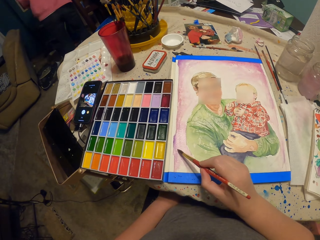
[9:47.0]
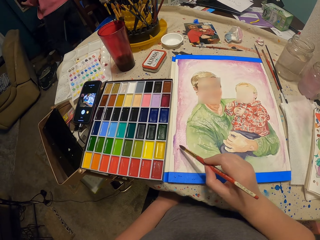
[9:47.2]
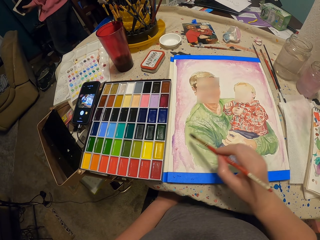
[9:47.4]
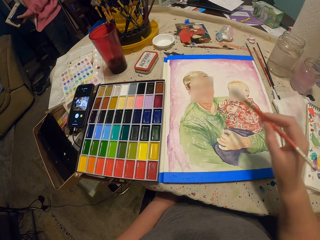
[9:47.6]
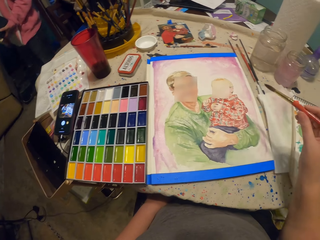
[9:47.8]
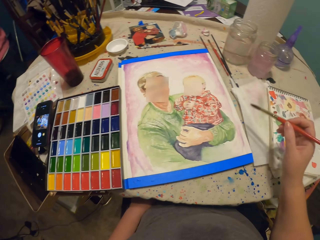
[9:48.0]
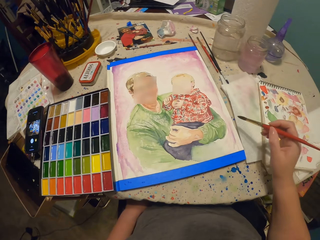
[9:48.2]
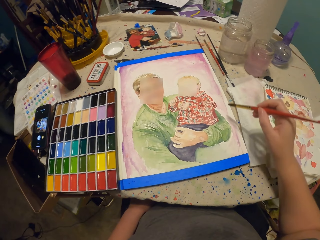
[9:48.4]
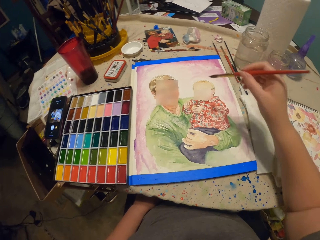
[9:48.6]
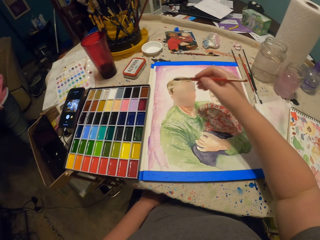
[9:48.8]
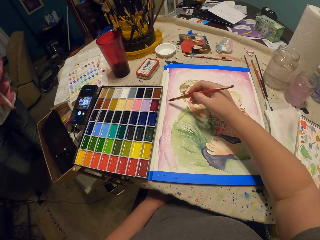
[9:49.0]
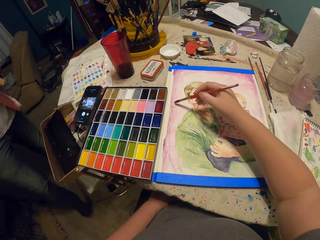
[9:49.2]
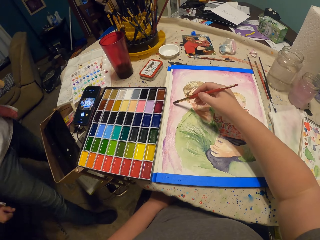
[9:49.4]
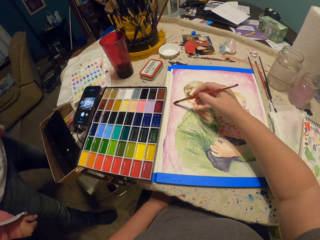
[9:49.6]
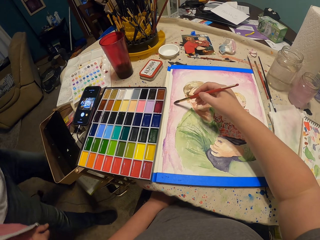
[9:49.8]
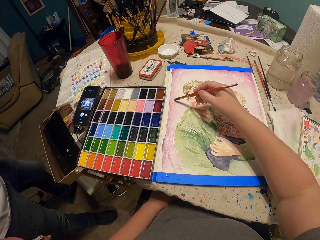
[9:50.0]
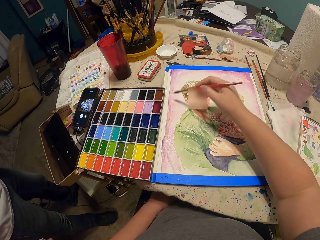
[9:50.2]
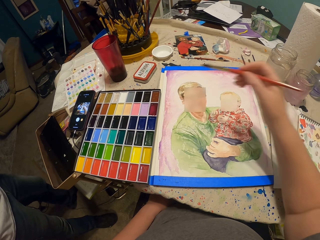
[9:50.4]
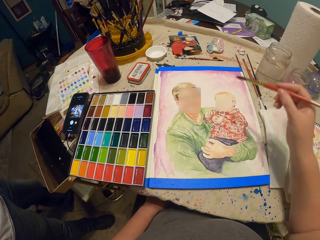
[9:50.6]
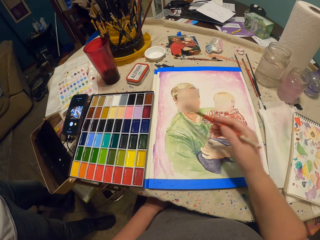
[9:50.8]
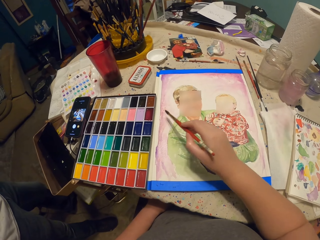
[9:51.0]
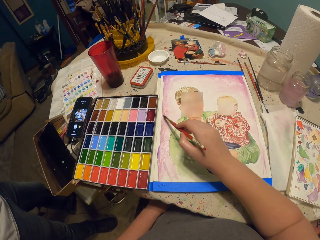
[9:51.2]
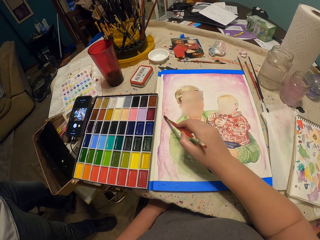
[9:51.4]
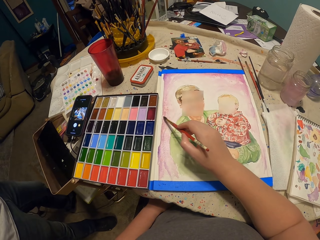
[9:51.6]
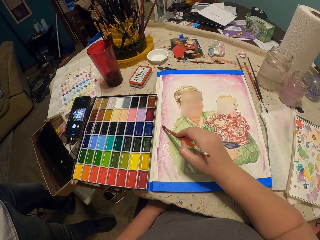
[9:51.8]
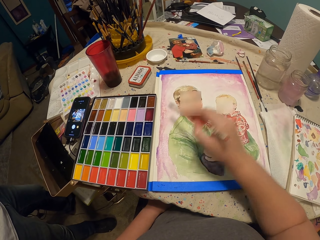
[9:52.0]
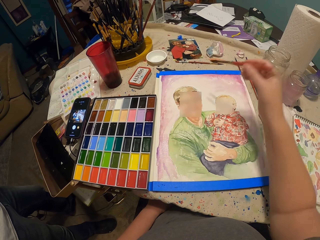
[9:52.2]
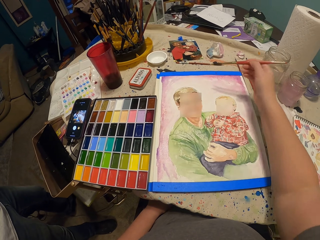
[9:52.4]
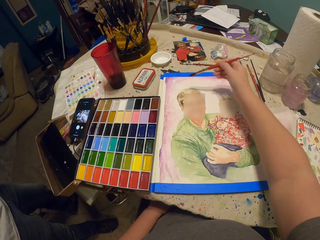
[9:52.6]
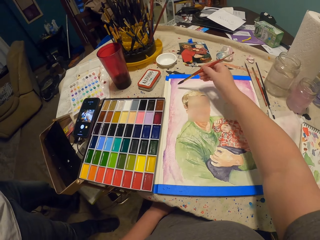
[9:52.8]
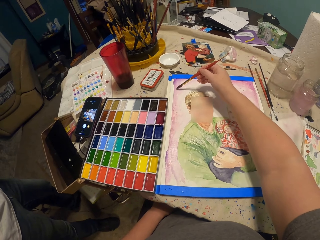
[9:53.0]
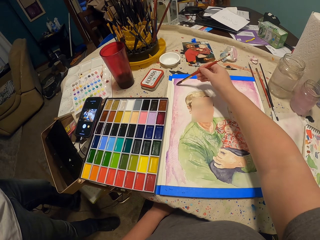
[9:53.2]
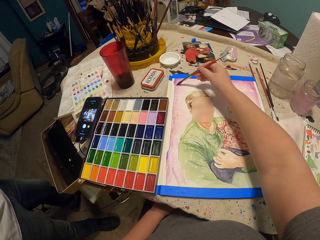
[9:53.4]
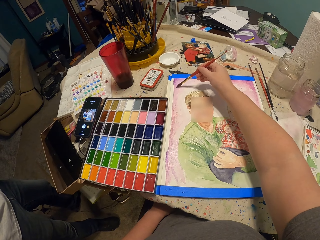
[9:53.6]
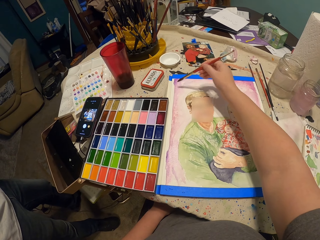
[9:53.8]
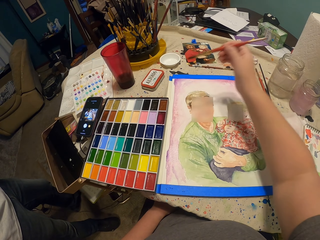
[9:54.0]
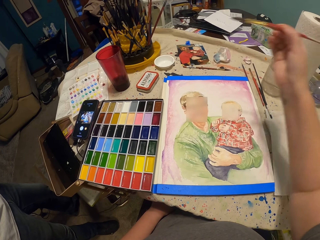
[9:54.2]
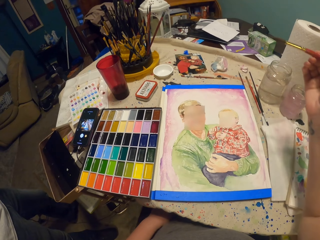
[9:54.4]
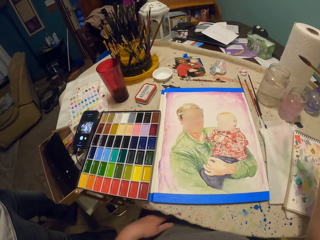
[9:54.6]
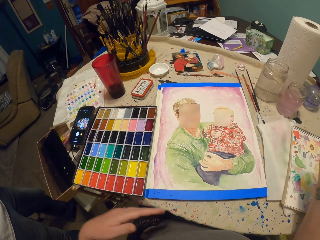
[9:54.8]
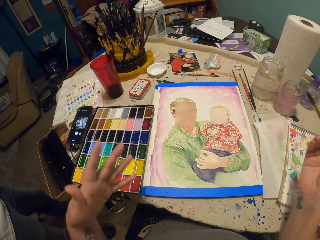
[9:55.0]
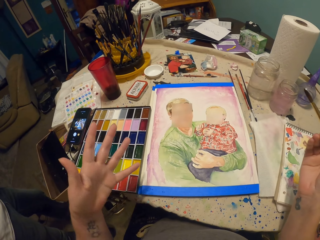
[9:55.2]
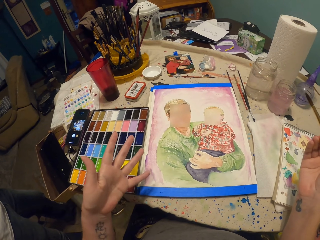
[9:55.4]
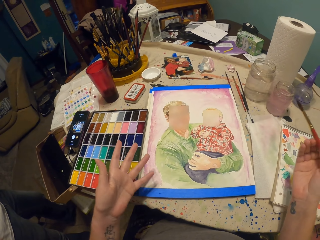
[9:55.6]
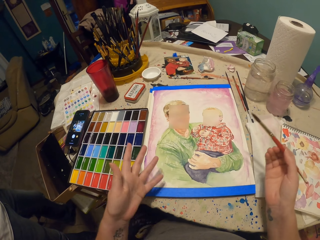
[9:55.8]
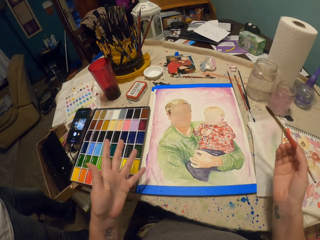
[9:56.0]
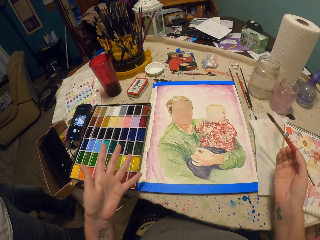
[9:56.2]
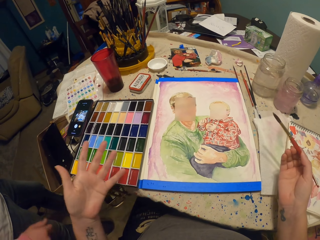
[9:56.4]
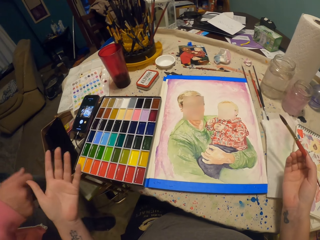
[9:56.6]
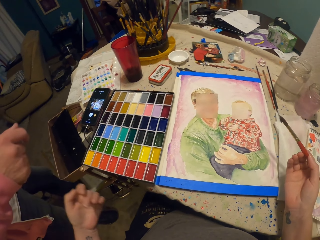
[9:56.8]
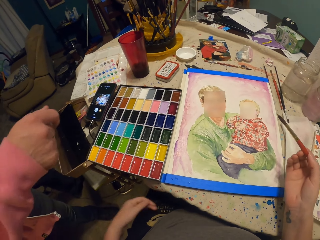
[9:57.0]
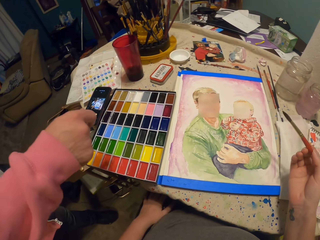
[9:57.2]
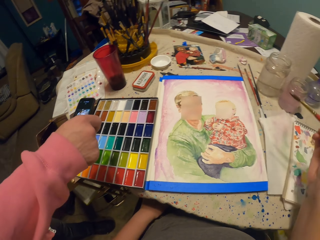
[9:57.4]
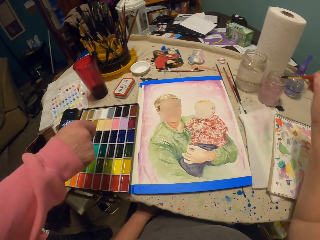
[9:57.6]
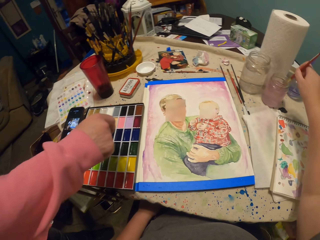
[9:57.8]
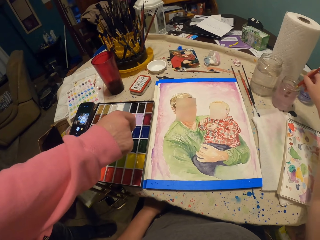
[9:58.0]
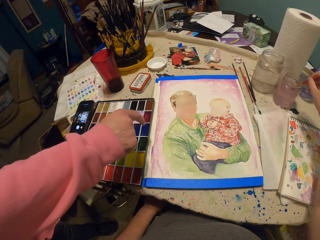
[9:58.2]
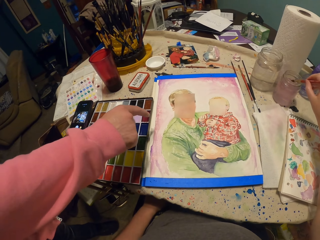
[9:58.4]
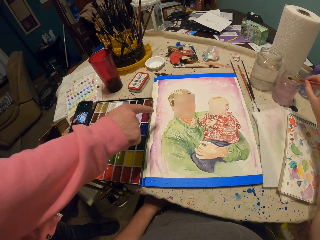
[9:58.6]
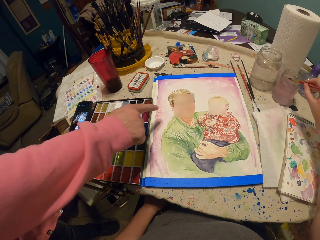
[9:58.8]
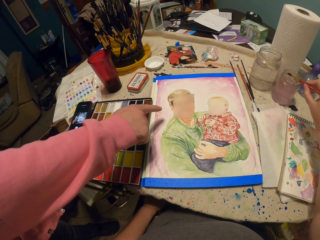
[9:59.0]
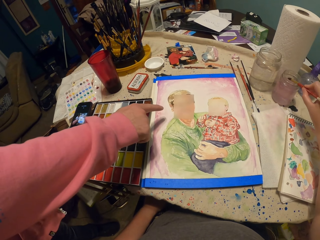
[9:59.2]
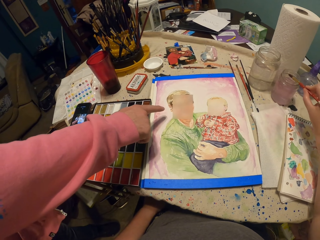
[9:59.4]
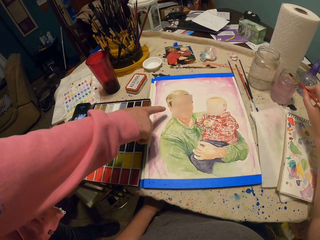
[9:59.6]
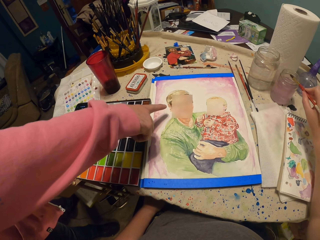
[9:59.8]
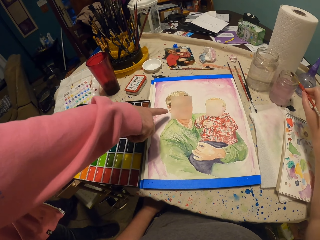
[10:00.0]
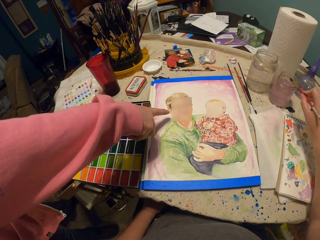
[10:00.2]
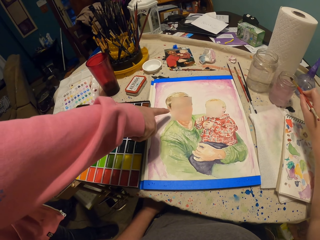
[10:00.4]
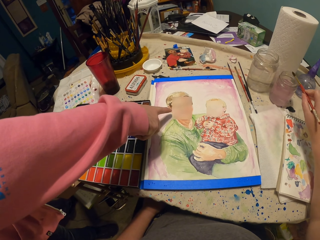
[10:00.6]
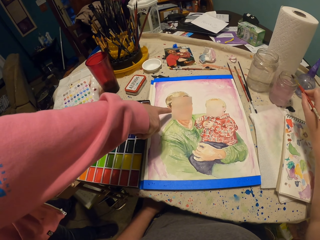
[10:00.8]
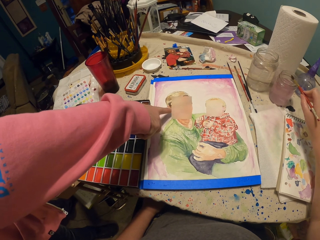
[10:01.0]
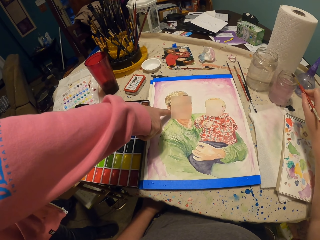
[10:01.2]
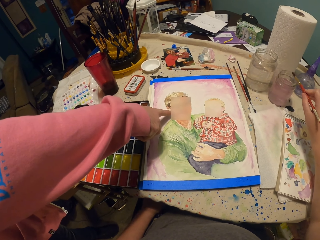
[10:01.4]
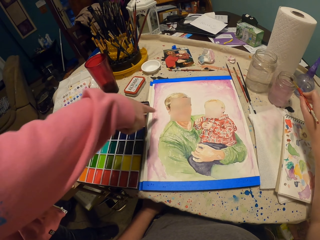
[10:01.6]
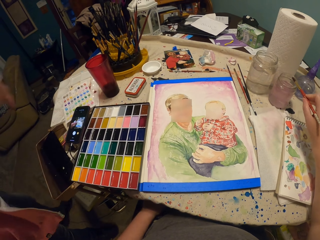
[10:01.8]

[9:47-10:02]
The camera wearer paints on the paper with the paint brush. A man stands in the house. The camera wearer moves the hands and talks to the man. The man points at the drawing. The camera wearer dips the paint brush in the water container or jar. They shake the brush on the jar.

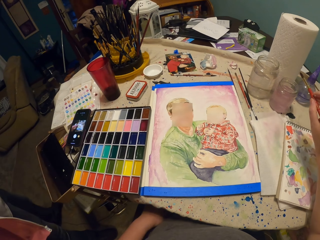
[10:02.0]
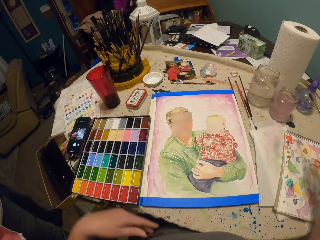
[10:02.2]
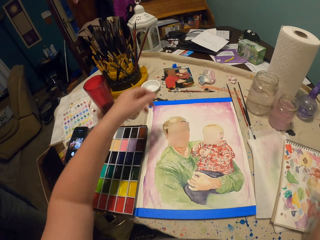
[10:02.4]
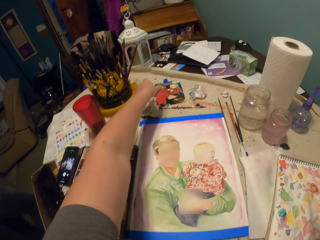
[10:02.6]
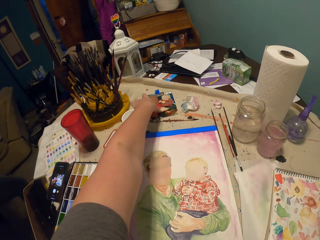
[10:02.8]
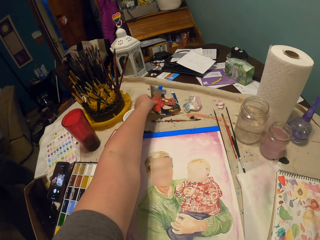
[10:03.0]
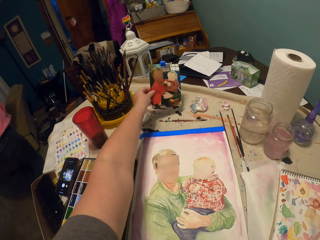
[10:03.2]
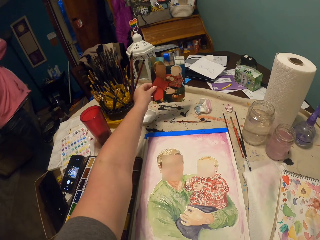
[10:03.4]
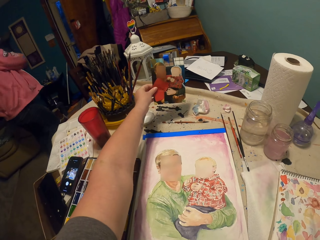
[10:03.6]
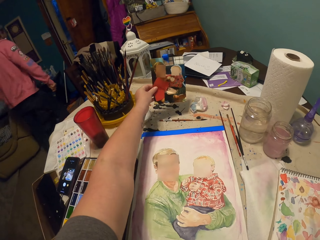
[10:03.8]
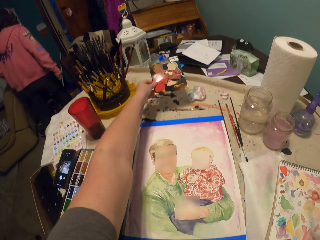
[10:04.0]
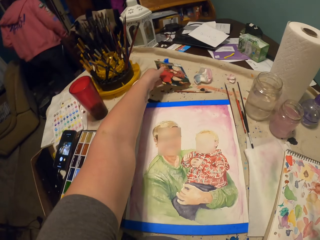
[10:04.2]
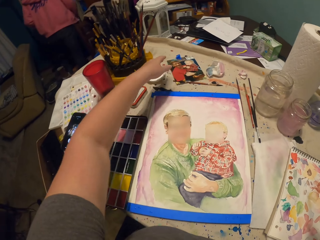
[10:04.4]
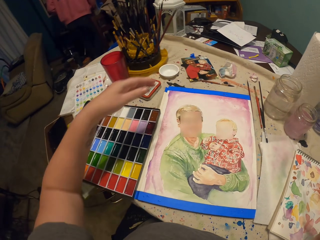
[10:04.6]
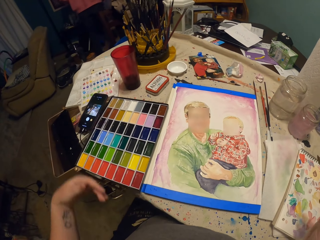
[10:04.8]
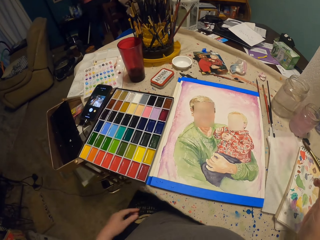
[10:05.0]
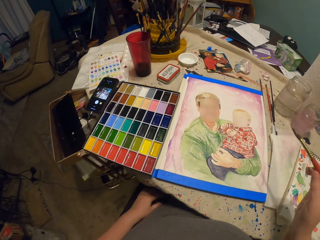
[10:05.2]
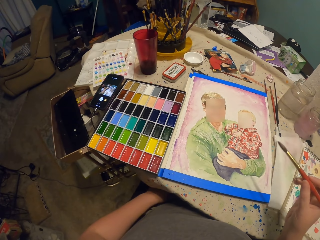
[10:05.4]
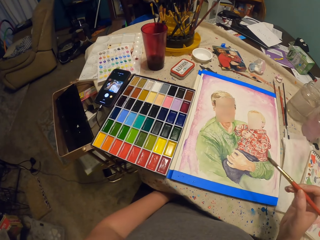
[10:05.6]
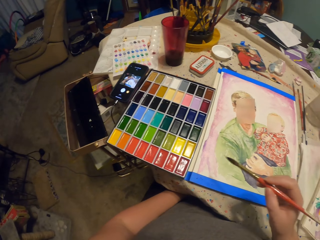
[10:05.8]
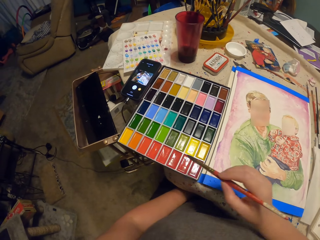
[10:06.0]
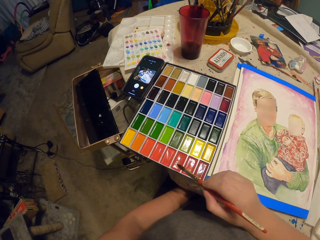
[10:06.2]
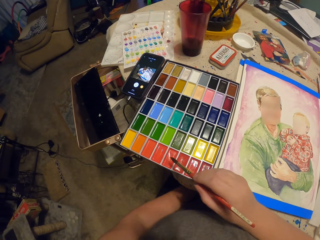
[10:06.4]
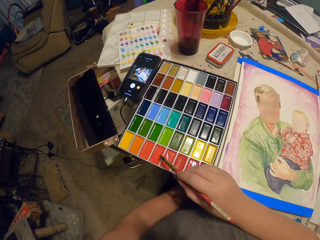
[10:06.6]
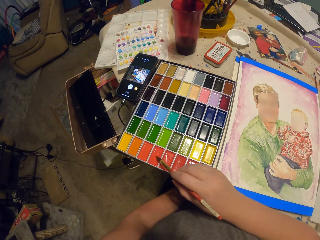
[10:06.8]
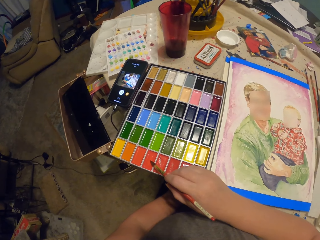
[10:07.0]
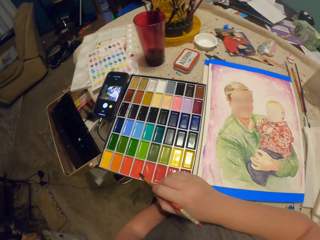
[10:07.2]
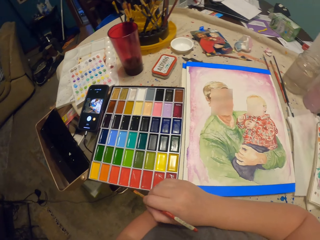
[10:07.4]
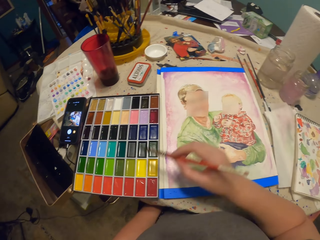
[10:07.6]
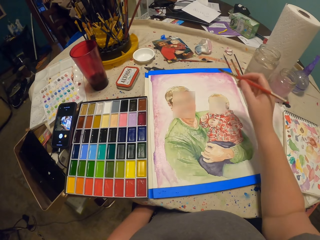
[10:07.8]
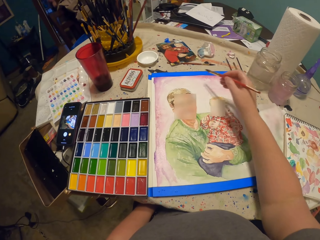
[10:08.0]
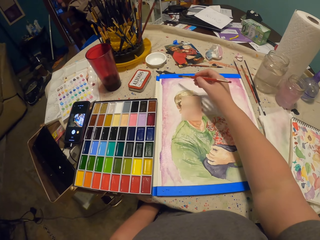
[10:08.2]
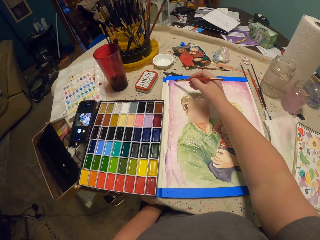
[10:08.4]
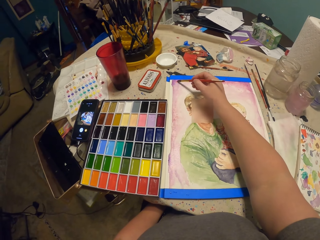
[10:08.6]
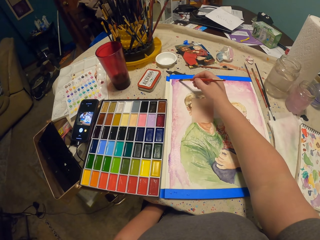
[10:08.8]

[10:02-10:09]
The camera wearer picks up the photograph or picture on the table. They look at the picture and place the photograph on the table. They take paint in the pallet with the paint brush. They paint on the paper with the paint brush.
